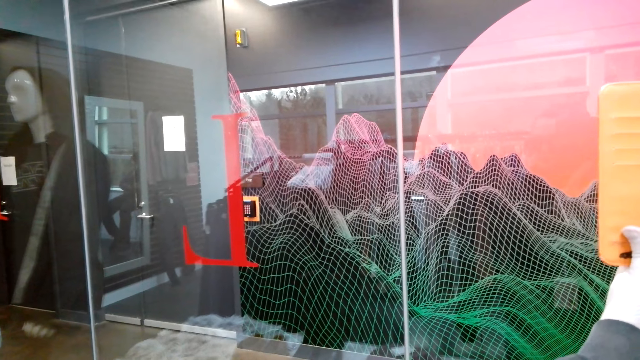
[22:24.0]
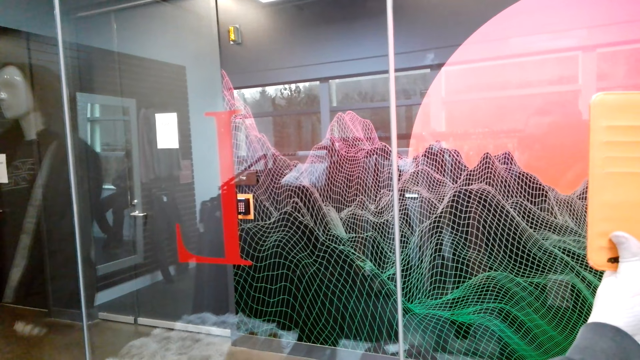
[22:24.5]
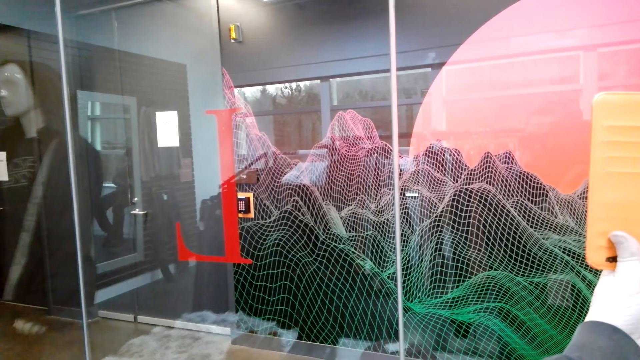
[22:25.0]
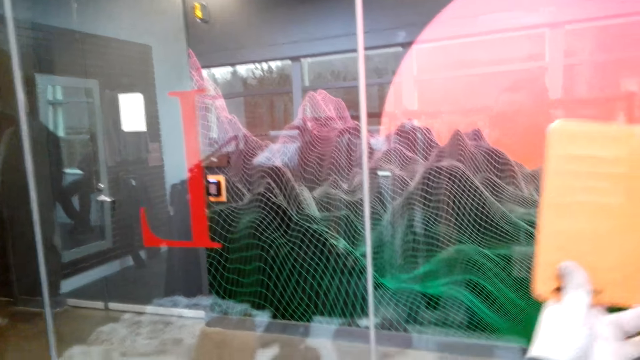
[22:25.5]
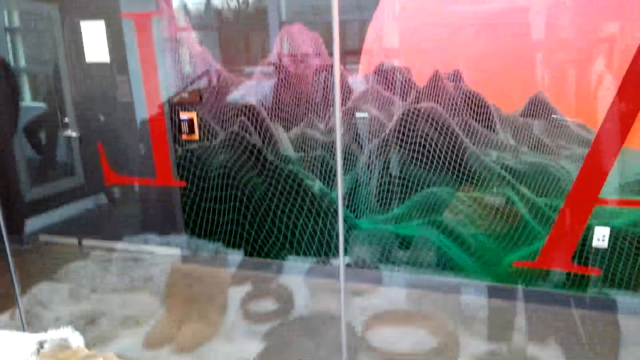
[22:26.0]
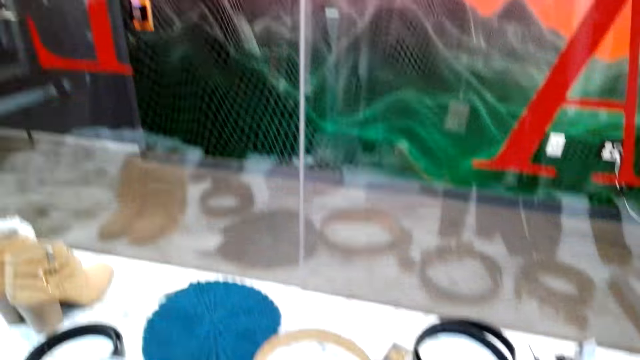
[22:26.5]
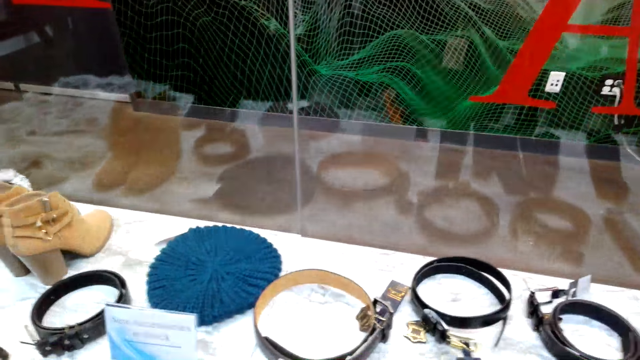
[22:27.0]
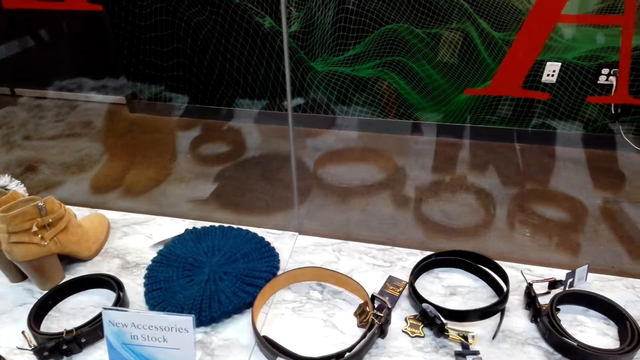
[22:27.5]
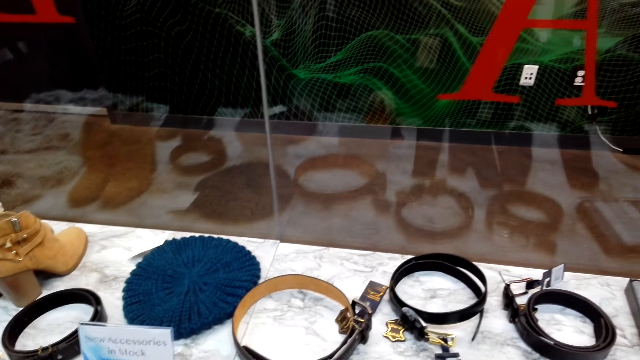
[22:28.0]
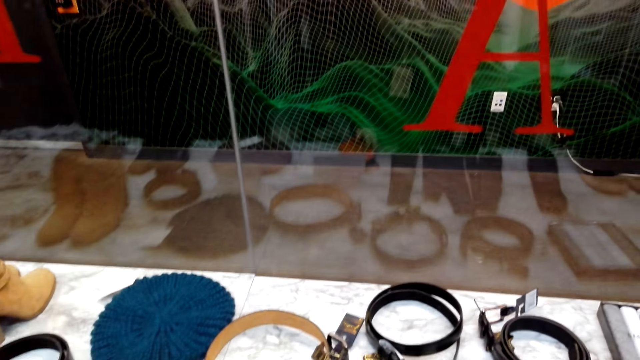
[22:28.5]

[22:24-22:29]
The camera wearer puts the phone case down.

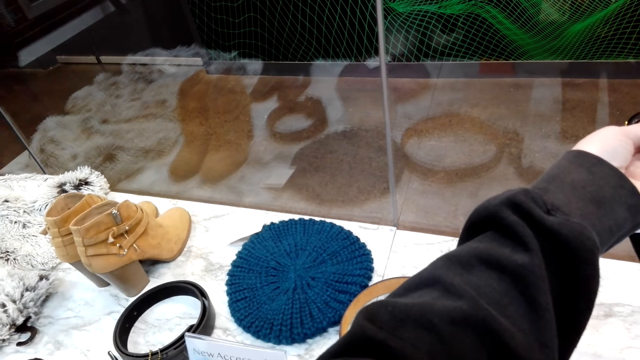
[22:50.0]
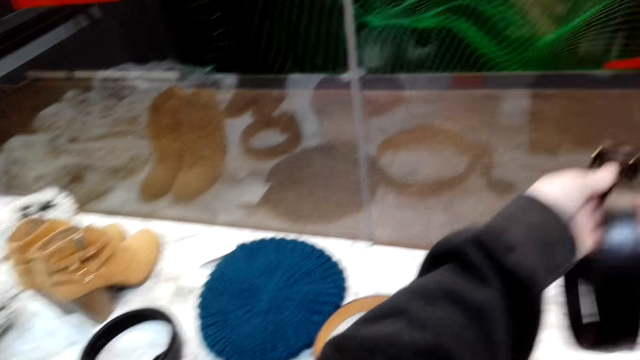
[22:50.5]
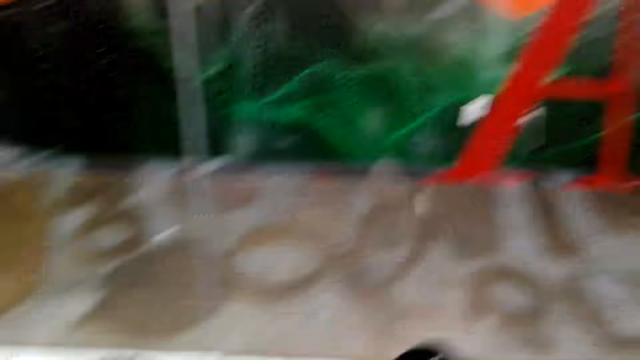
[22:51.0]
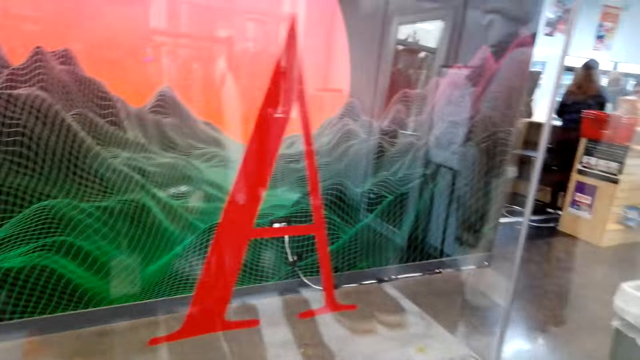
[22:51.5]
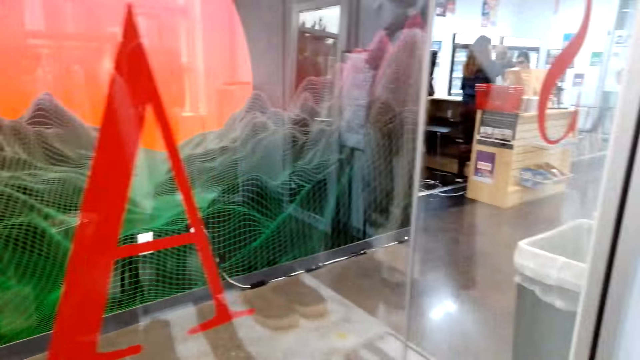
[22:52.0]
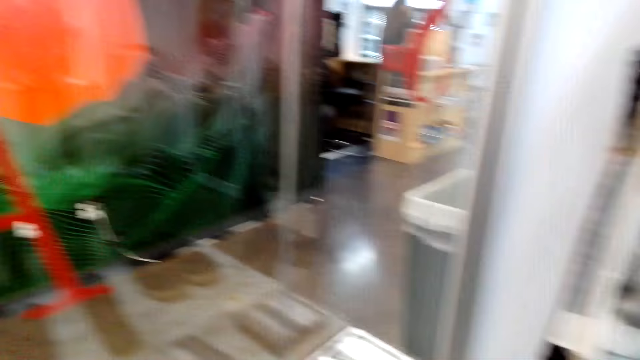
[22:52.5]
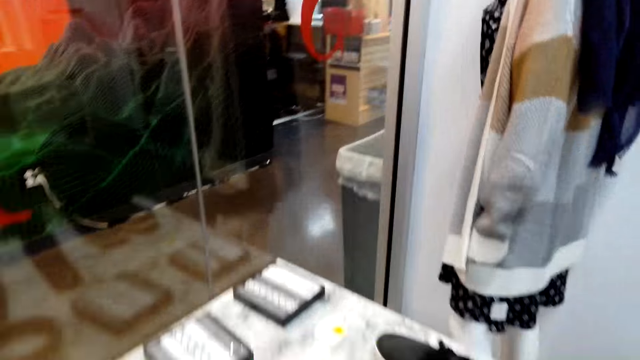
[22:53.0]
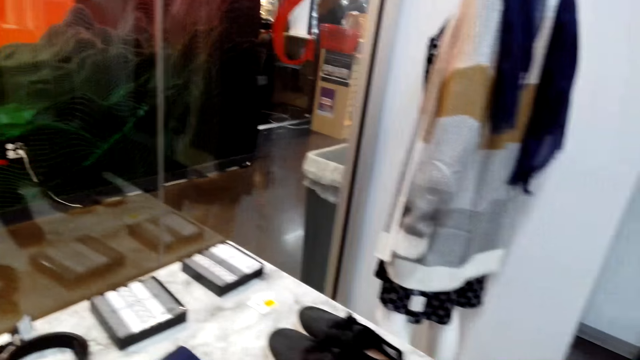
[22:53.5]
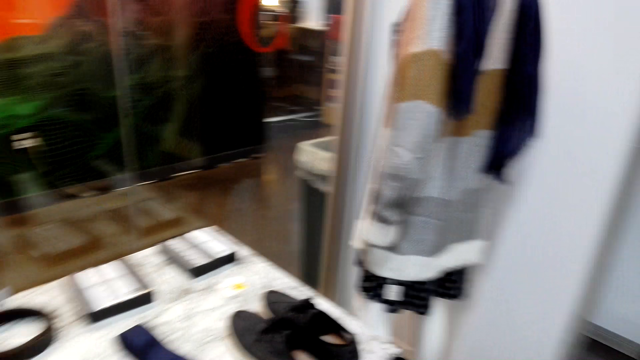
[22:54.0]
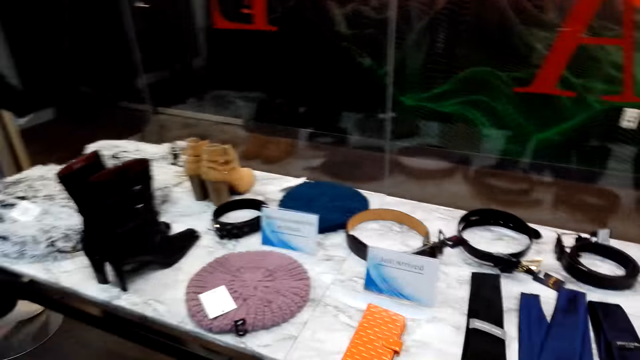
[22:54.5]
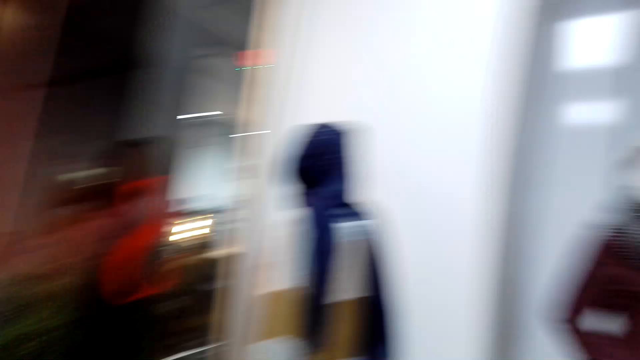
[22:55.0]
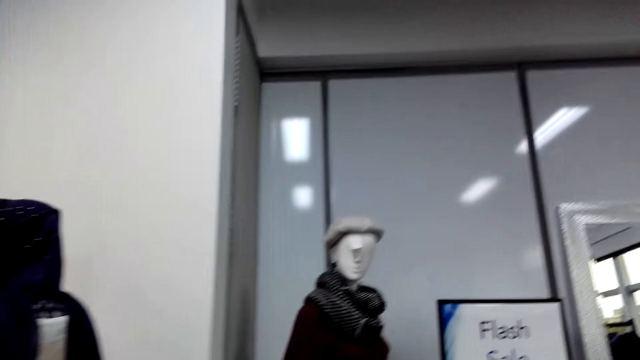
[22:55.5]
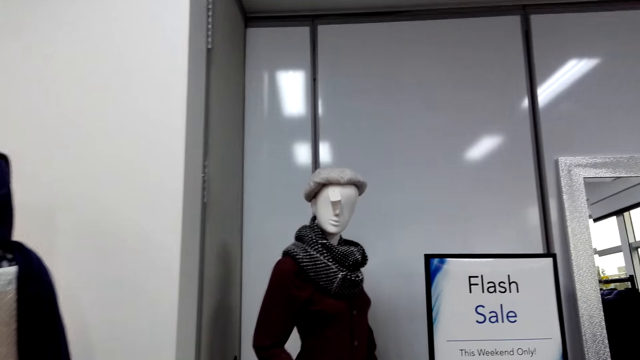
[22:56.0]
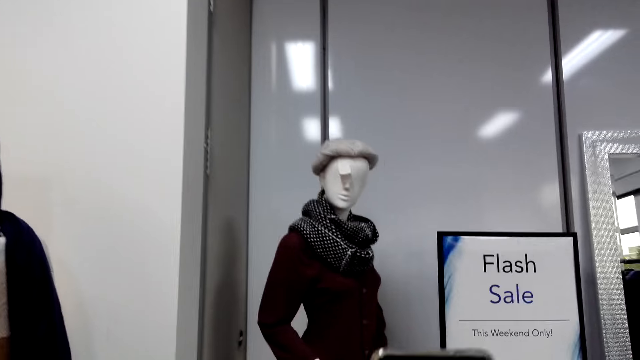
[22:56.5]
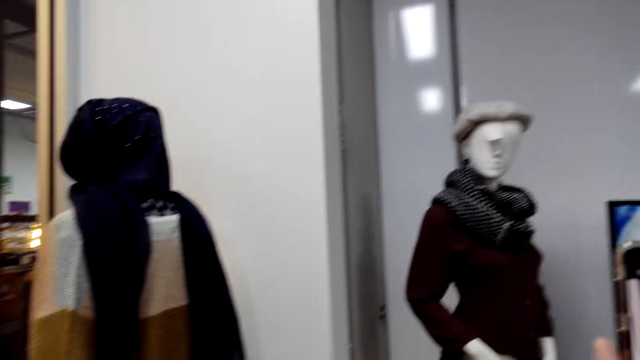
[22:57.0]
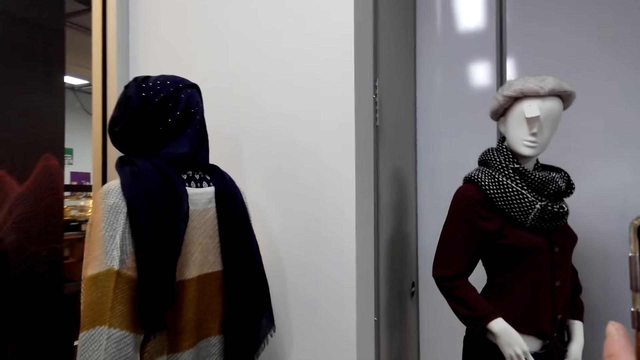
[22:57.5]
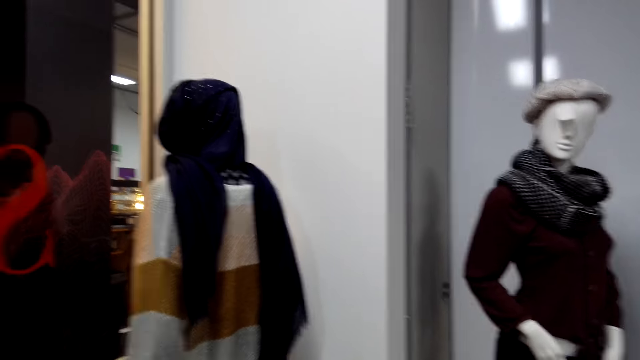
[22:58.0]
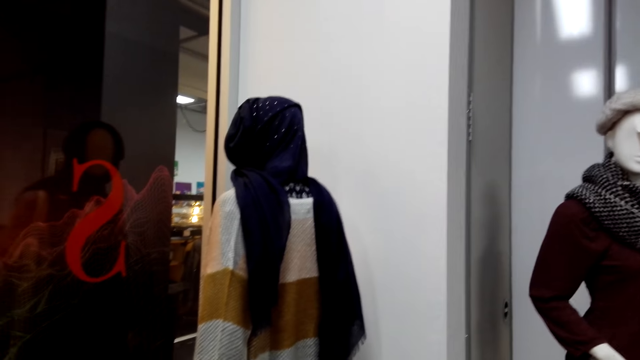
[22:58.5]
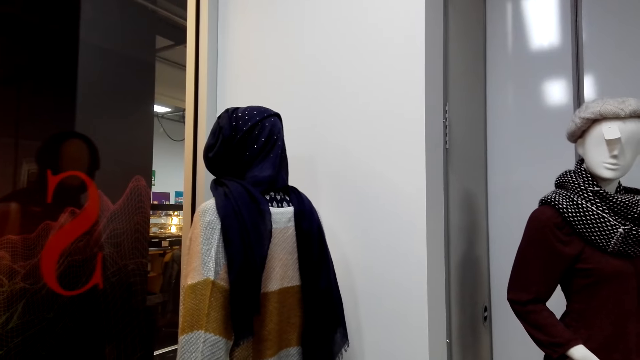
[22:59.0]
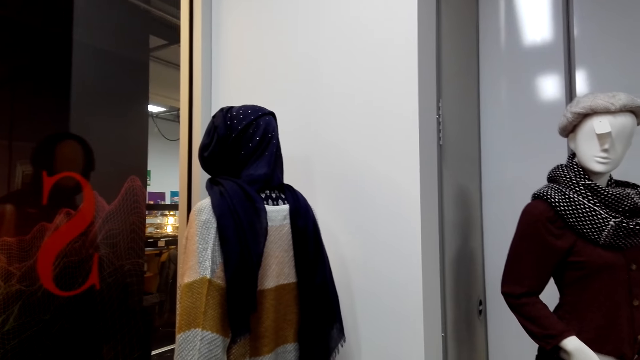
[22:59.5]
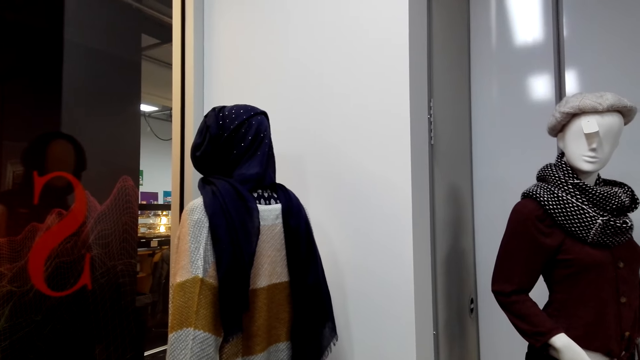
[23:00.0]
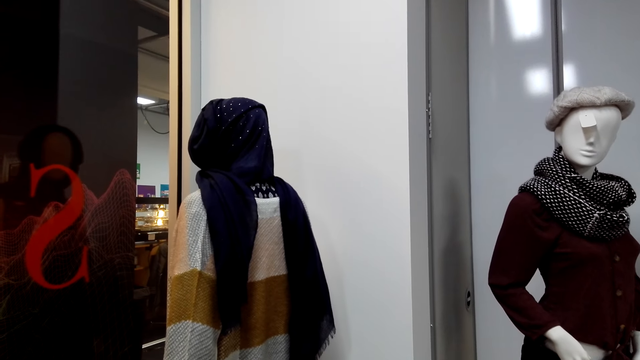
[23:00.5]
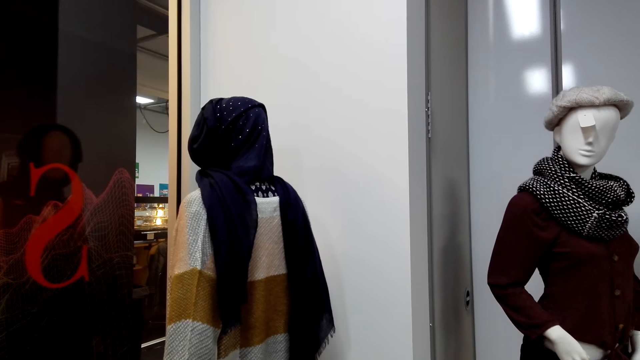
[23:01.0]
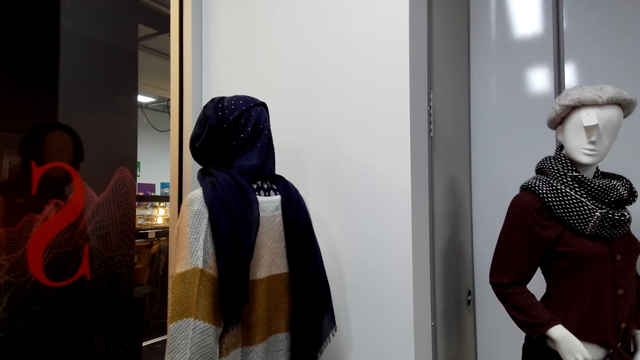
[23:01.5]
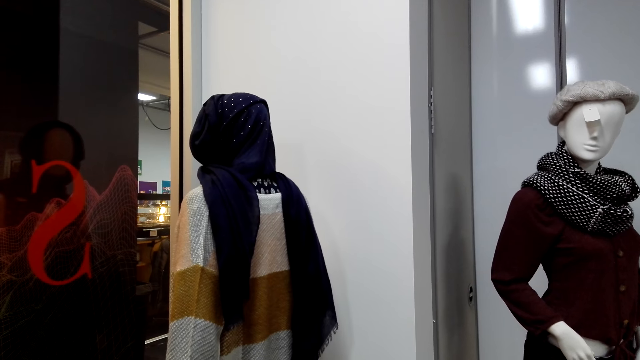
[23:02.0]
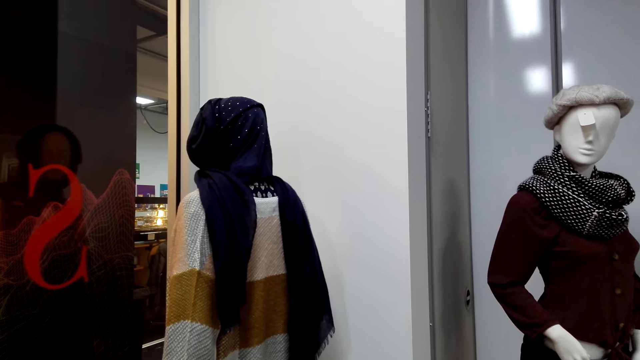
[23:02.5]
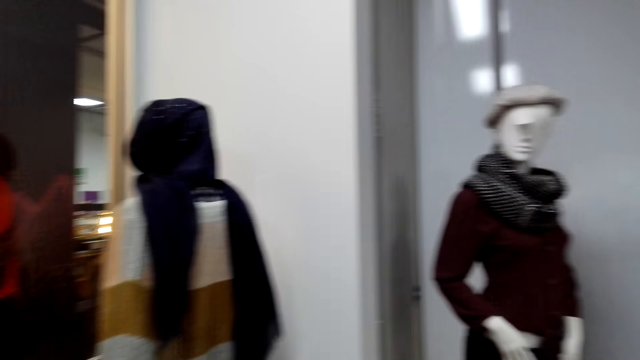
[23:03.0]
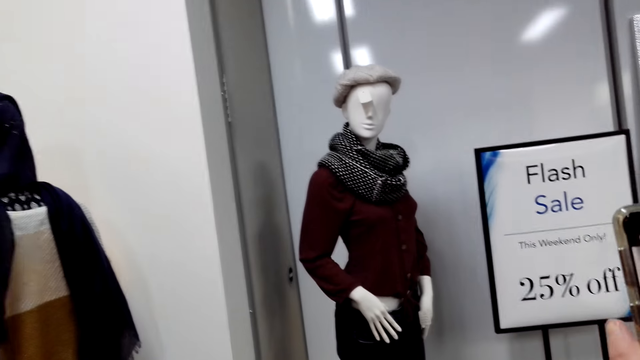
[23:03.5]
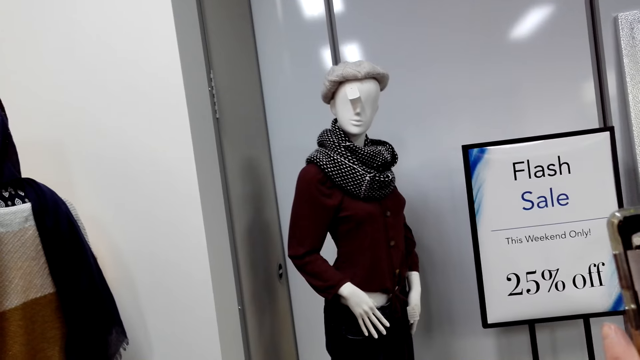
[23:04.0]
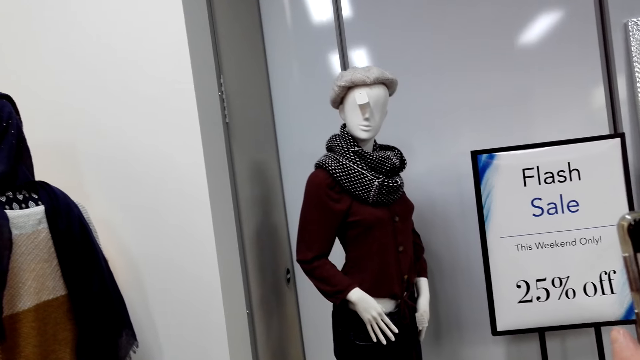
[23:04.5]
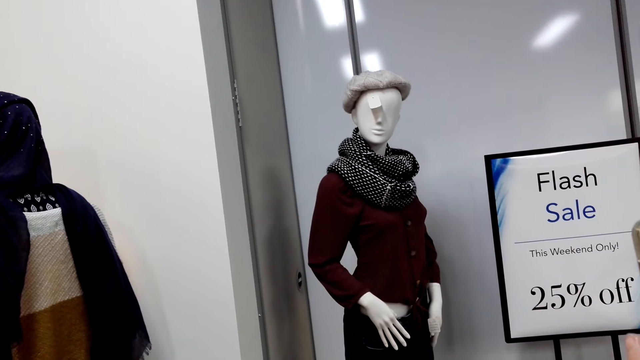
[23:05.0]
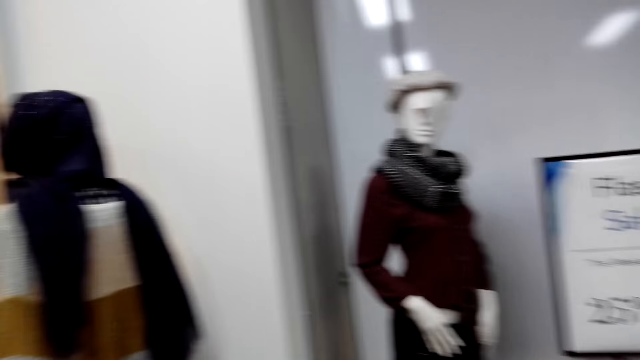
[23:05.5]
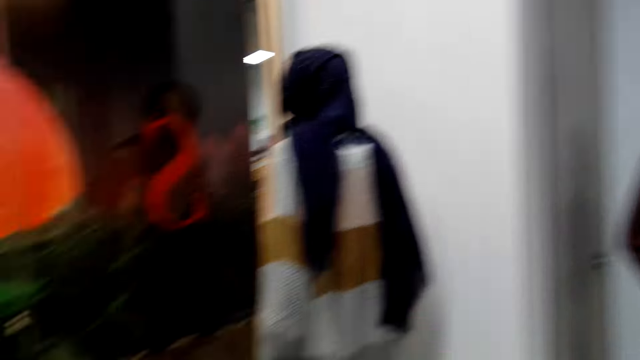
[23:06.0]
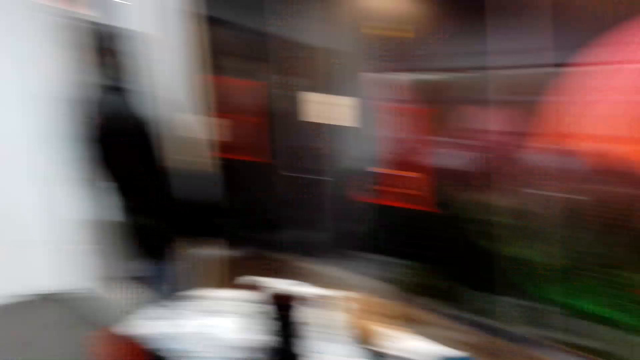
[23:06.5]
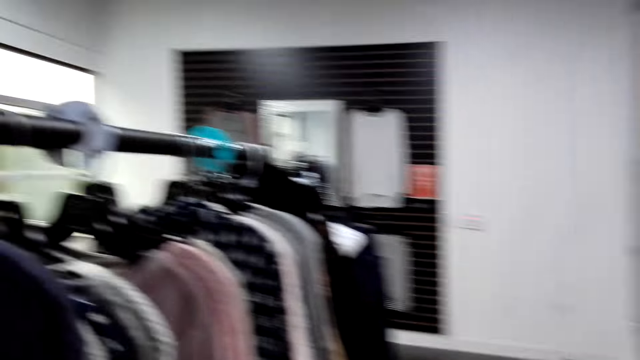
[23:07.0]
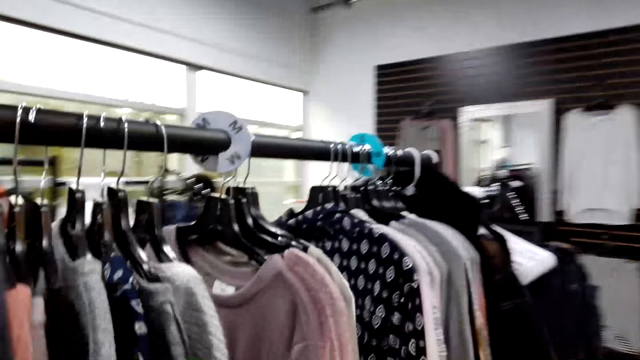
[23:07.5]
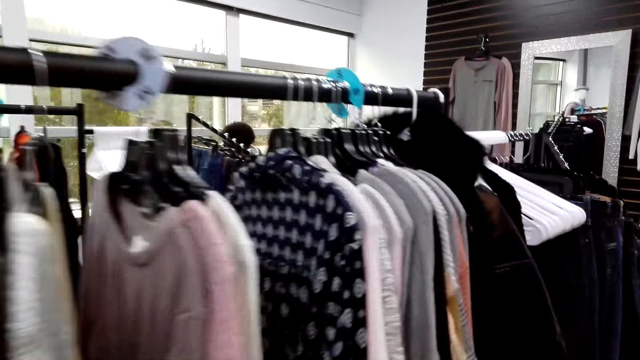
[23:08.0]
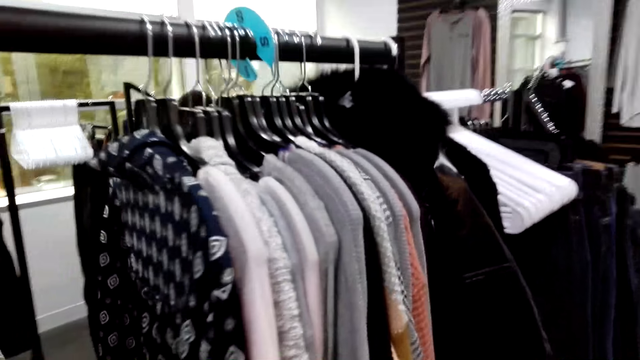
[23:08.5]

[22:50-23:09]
The camera wearer puts down a belt. They look around, look at the displayed items and take a picture of the displayed items. They use her phone. They look around. They walk around.
